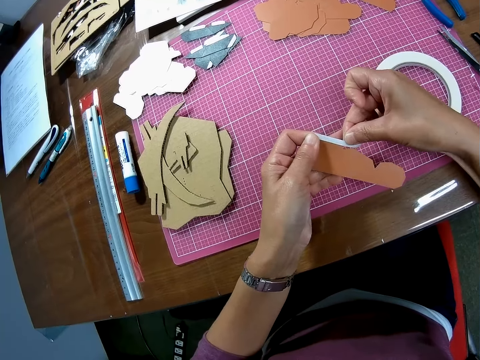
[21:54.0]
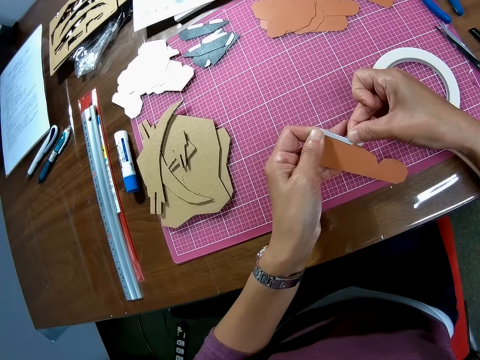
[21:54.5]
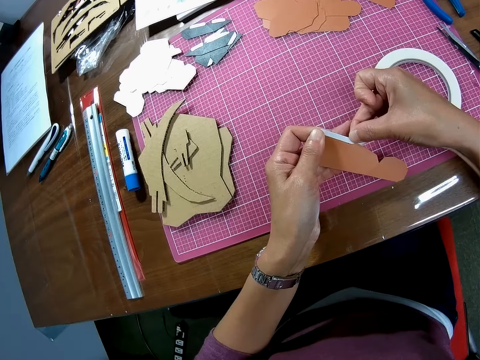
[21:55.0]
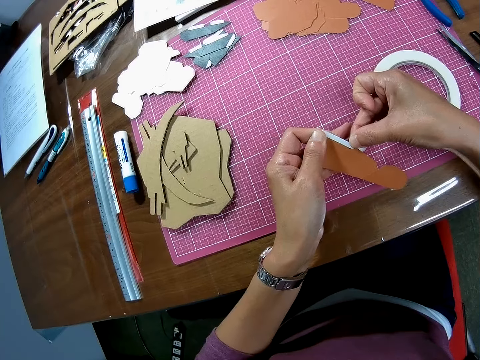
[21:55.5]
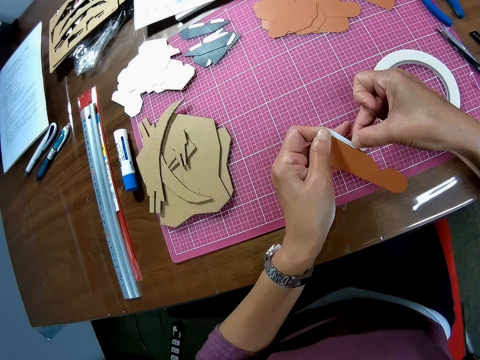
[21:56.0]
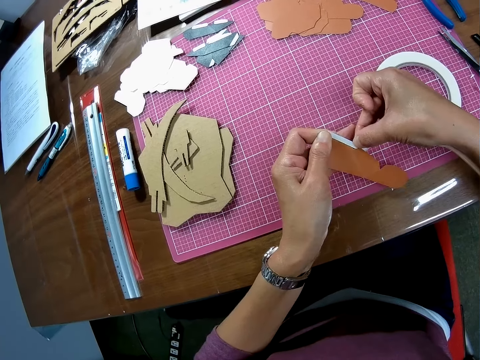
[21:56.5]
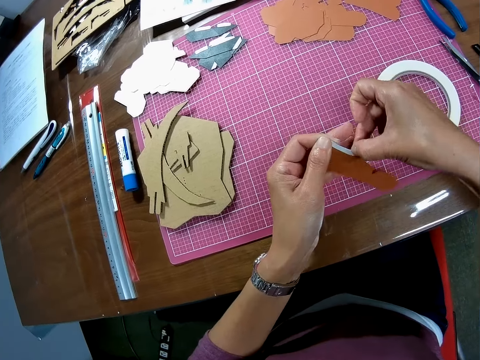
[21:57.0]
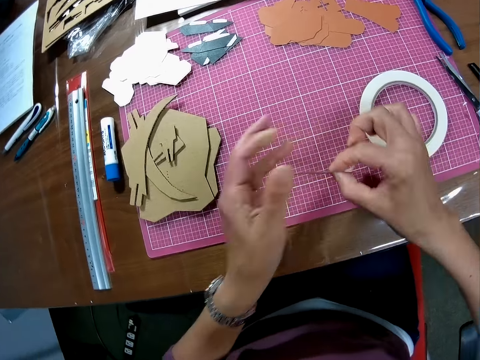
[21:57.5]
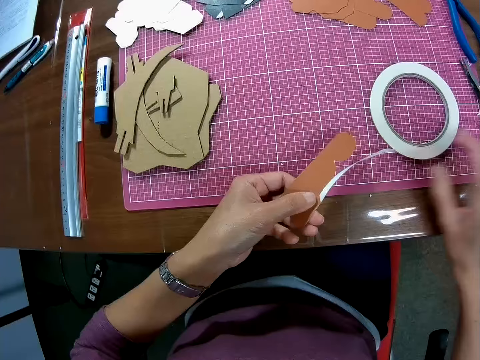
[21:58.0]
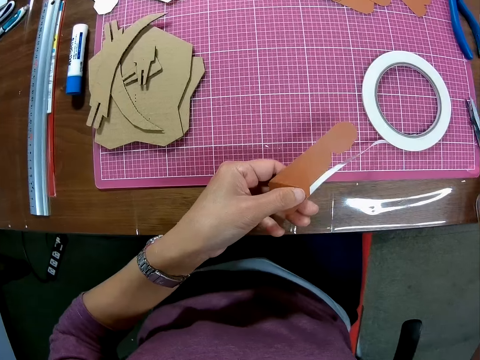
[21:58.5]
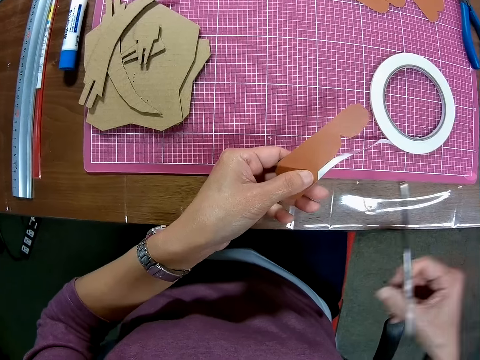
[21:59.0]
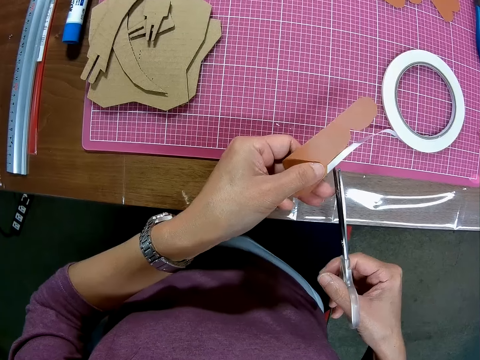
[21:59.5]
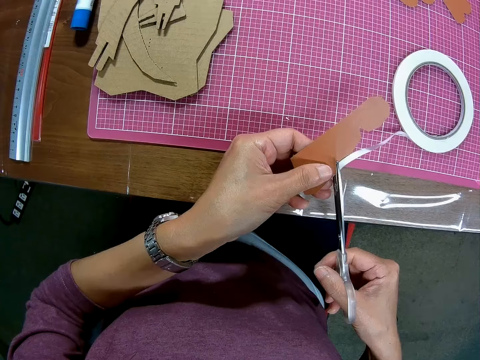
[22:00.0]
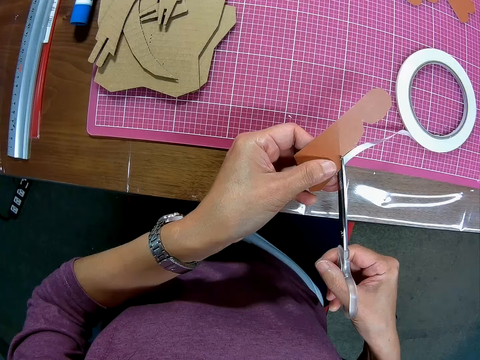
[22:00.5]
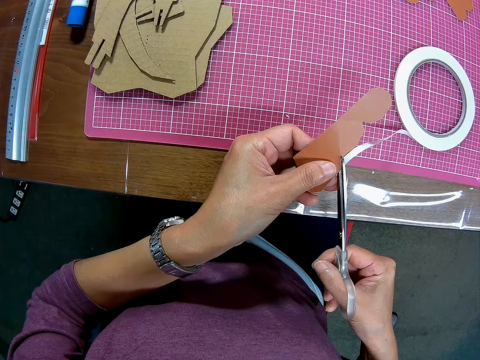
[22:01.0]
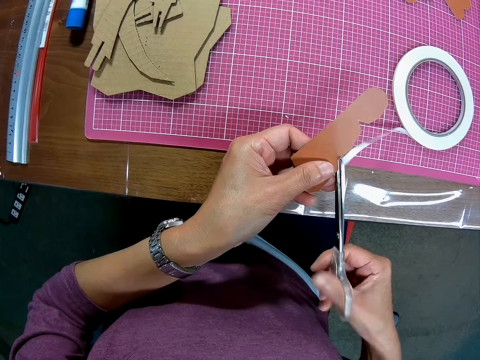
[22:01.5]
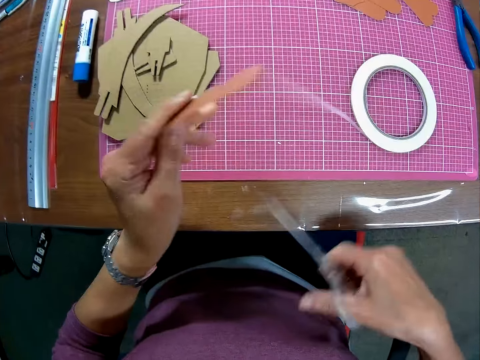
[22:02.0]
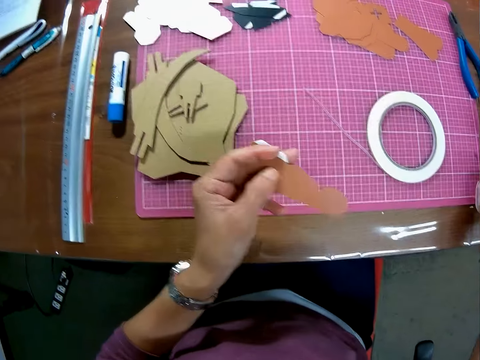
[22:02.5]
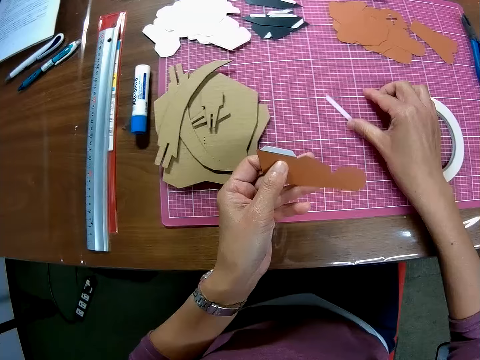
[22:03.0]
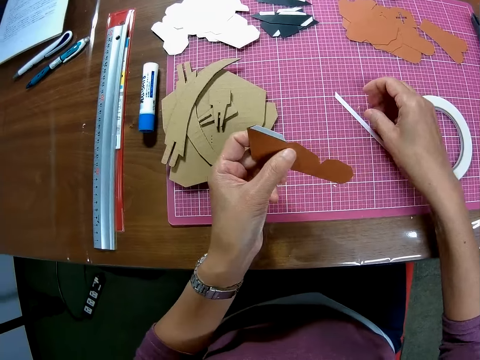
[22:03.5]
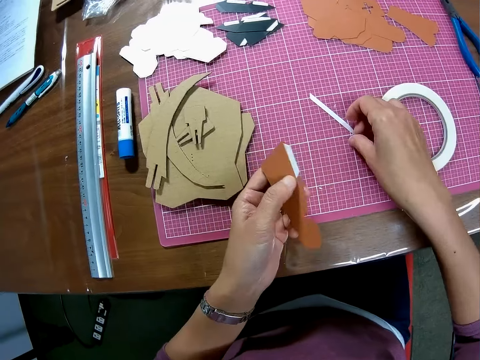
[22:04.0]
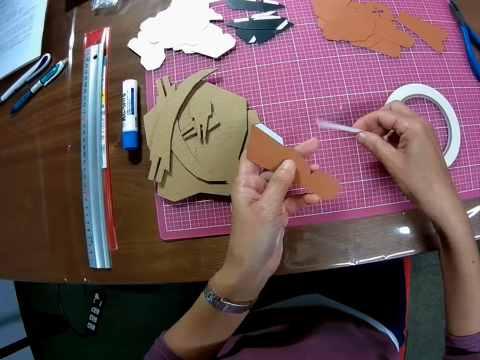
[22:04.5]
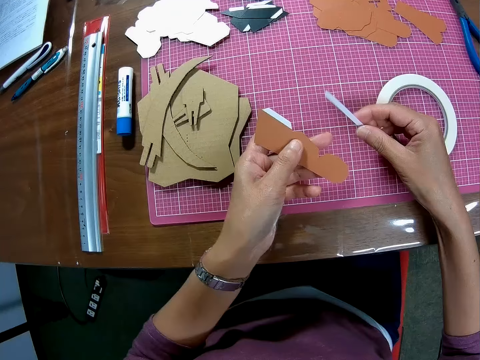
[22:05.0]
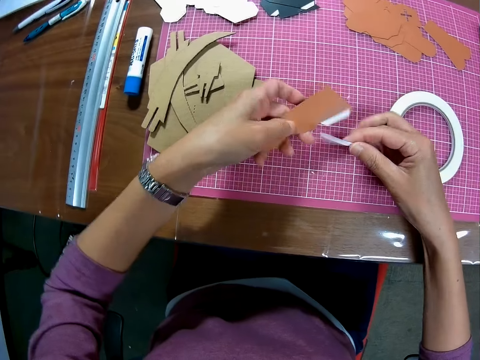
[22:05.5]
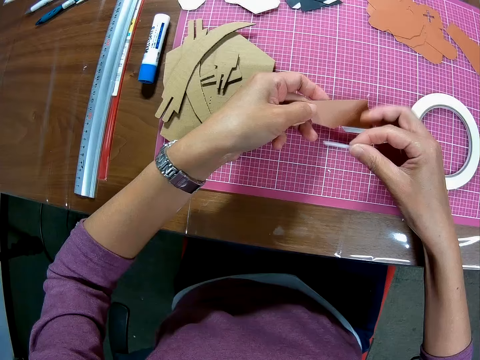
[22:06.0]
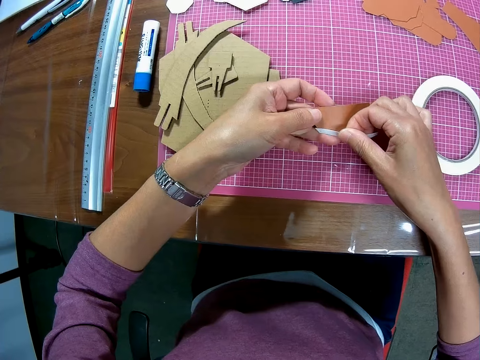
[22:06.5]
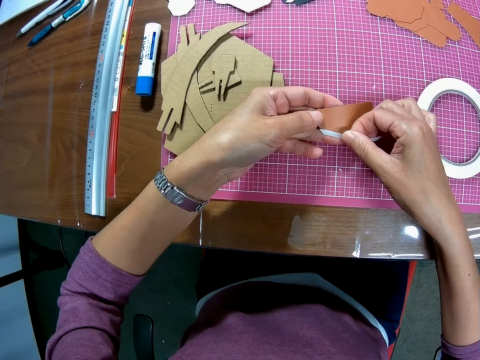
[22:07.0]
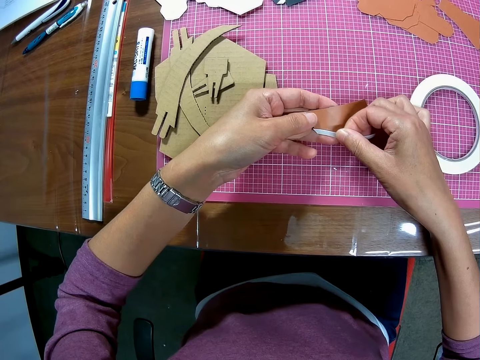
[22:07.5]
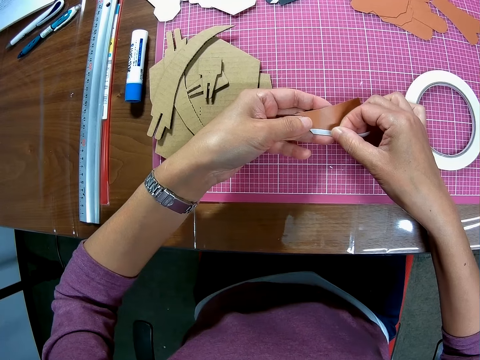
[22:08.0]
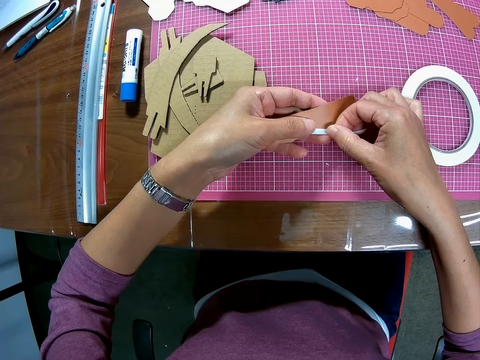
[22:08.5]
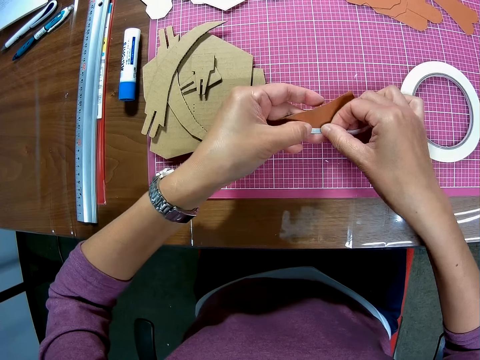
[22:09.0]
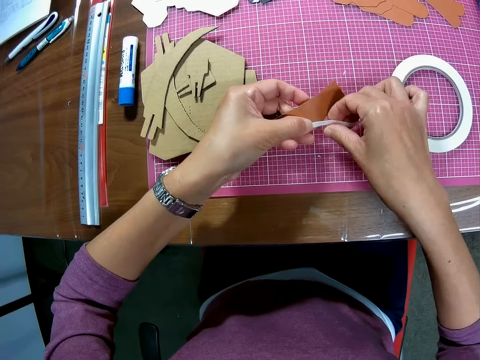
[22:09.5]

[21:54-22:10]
The camera wearer removes his right hand from the tape. He picks up the pair of scissors from the table. He cuts the tape or sticker with the pair of scissors. He drops the pair of scissors on the table. He puts the sticker down. He holds the sticker. He picks up the unrolled tape. He sticks the sticker on the card. He tapes the wooden mechanical model.

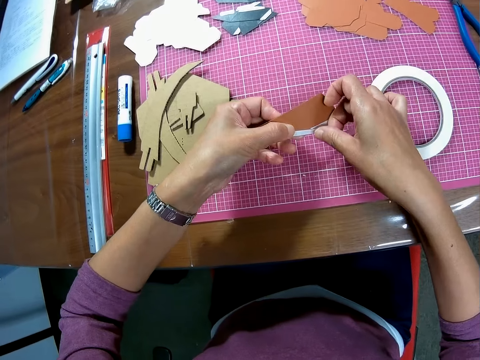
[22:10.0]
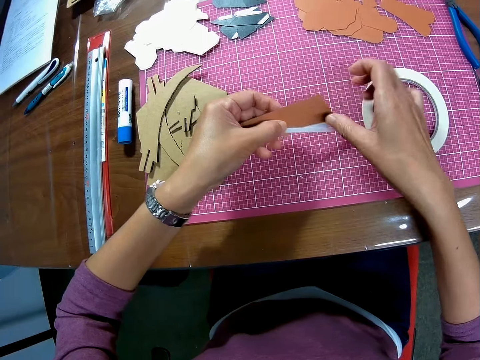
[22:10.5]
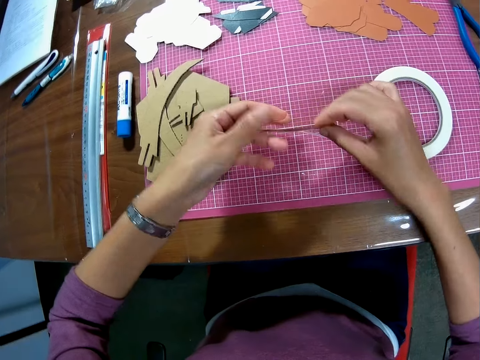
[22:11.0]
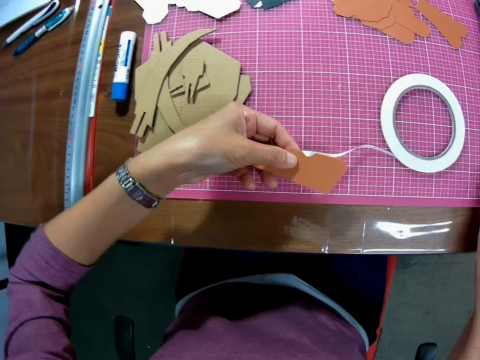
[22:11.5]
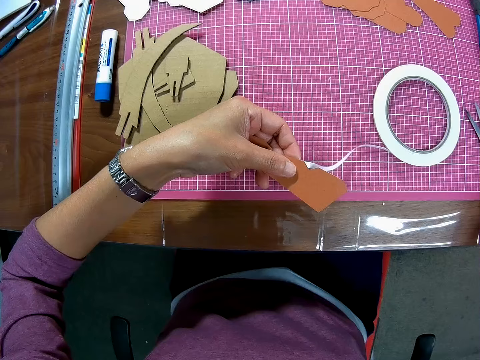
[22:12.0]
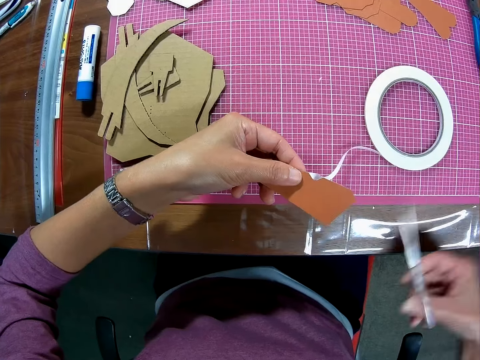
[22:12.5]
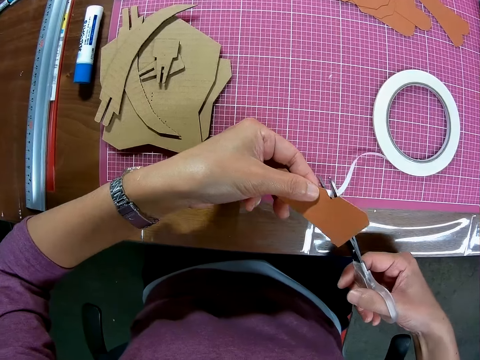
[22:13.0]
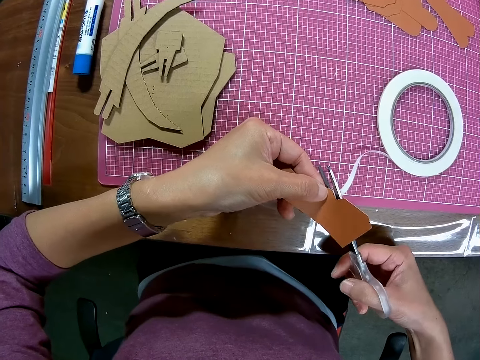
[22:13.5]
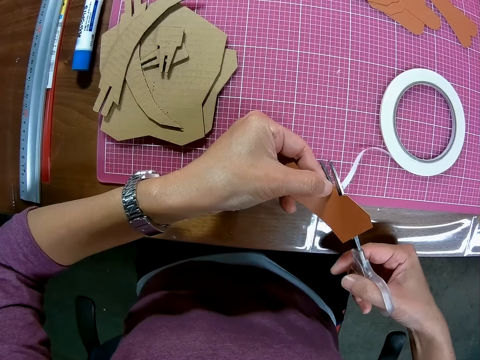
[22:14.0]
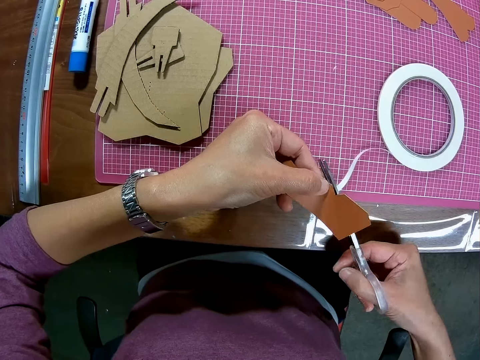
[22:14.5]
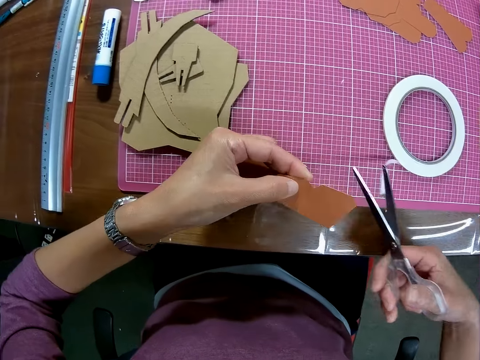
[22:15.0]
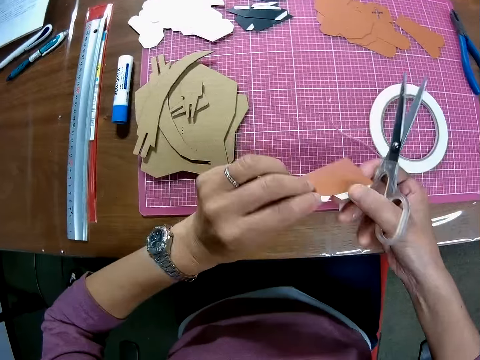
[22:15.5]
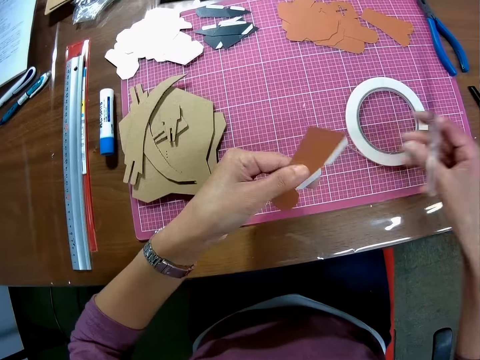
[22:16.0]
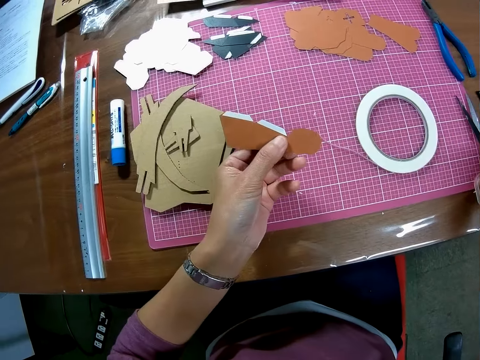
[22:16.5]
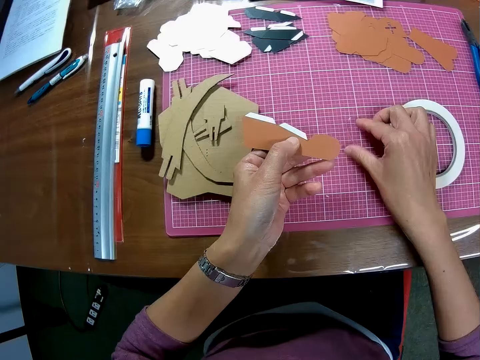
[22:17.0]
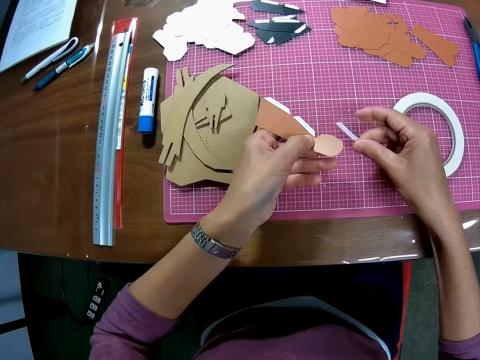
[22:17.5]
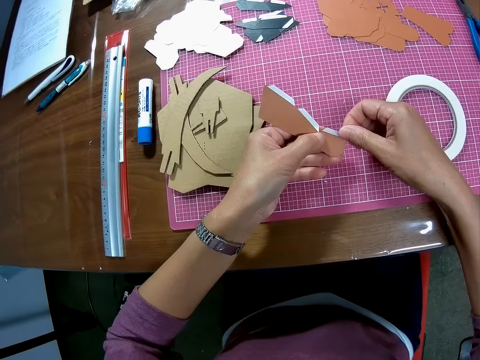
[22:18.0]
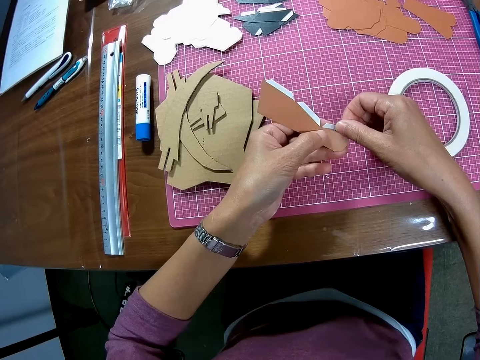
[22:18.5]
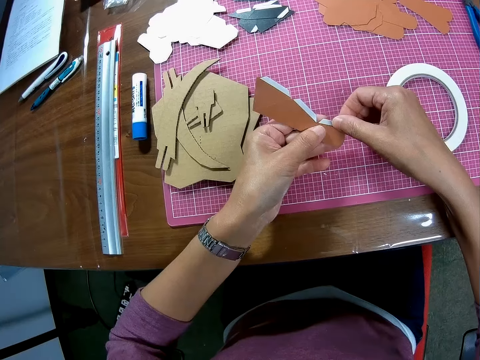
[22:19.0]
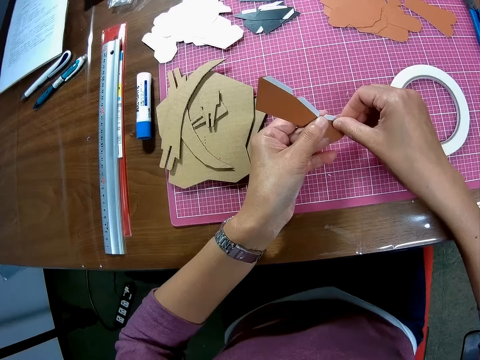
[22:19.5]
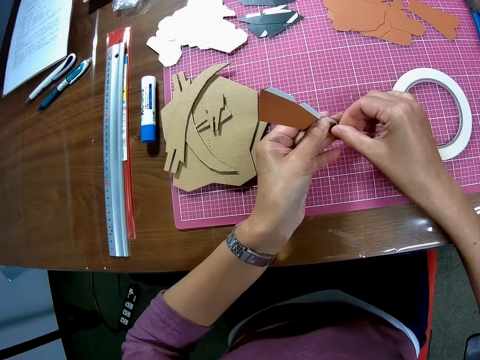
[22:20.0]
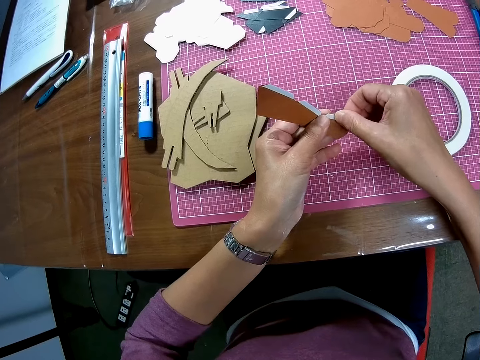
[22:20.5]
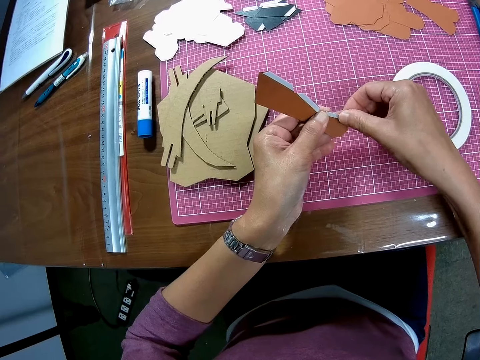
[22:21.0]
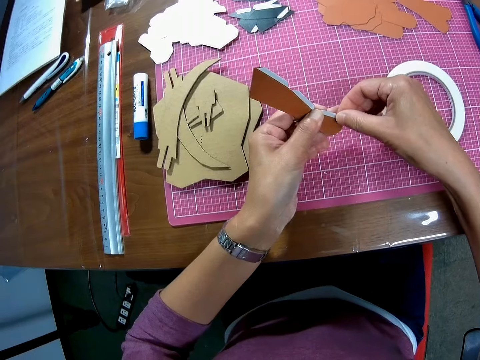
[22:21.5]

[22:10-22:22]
The camera wearer removes his right hand from the tape. He picks up the pair of scissors from the table. He cuts the tape or sticker with the pair of scissors. He drops the pair of scissors on the table. He picks up the unrolled tape. He sticks the sticker on the card. He tapes the wooden mechanical model.
